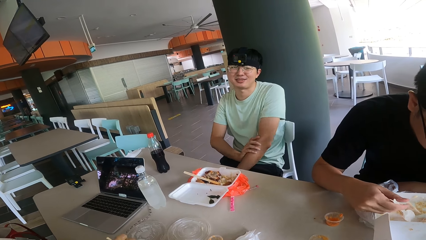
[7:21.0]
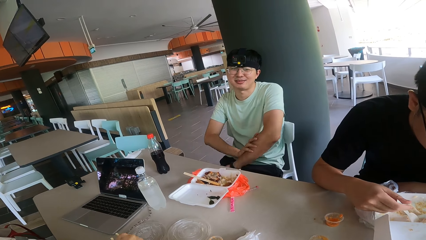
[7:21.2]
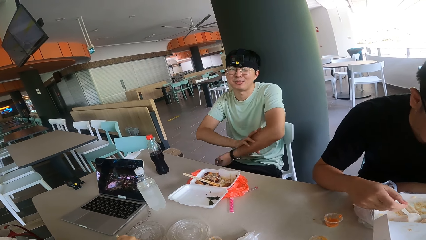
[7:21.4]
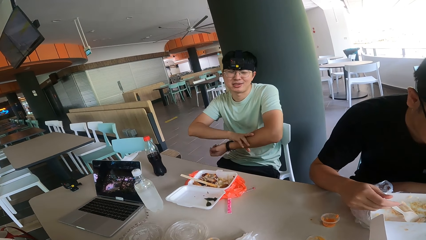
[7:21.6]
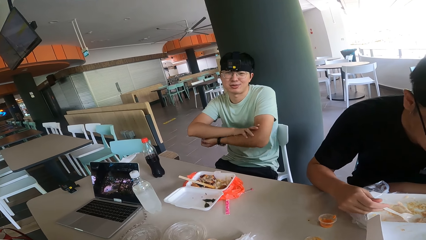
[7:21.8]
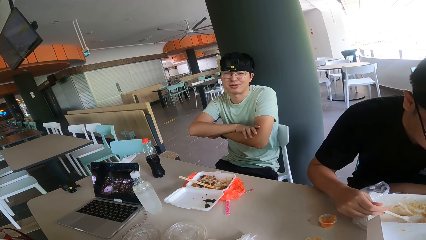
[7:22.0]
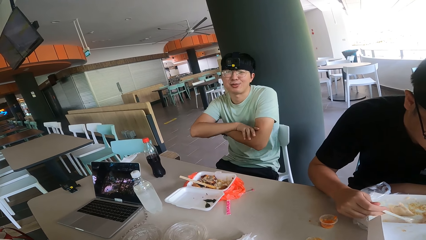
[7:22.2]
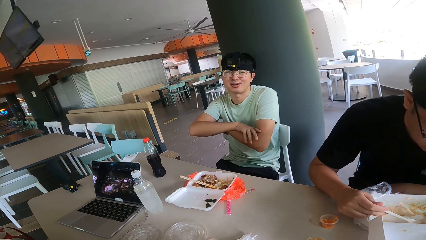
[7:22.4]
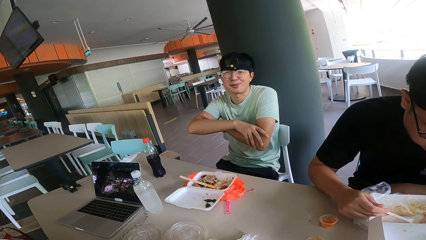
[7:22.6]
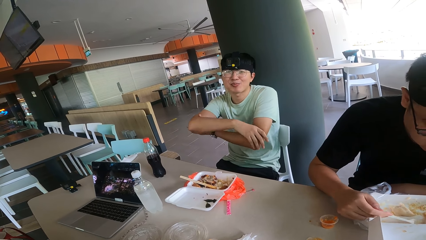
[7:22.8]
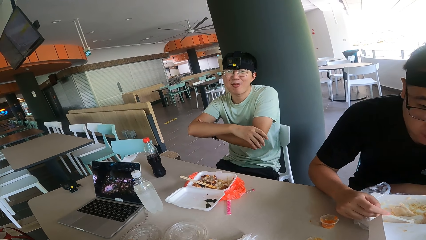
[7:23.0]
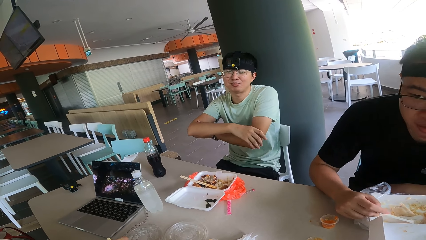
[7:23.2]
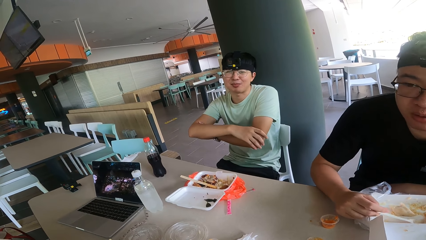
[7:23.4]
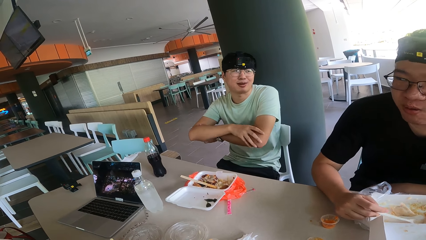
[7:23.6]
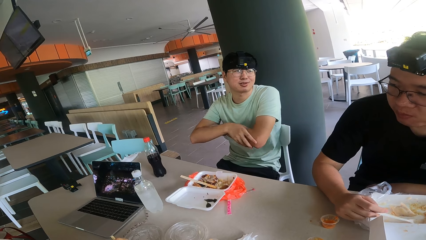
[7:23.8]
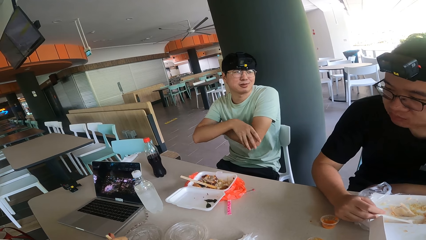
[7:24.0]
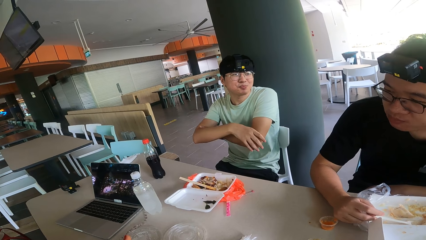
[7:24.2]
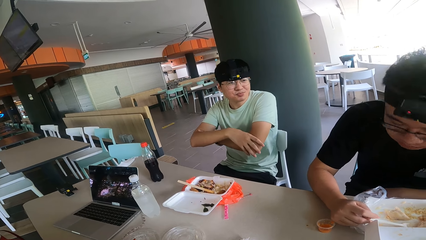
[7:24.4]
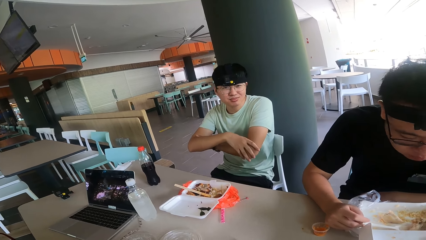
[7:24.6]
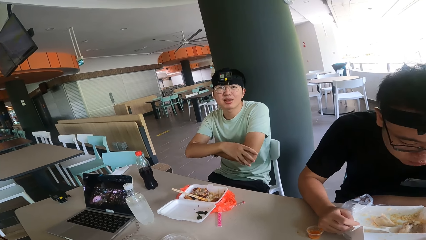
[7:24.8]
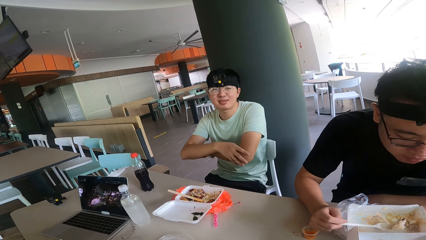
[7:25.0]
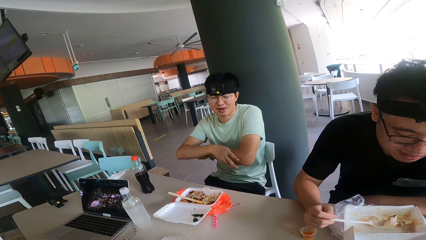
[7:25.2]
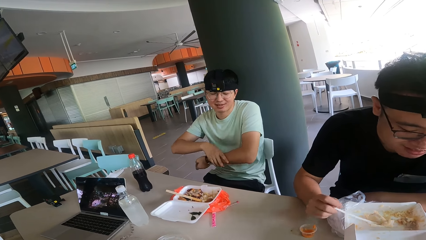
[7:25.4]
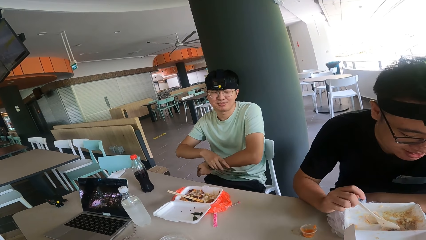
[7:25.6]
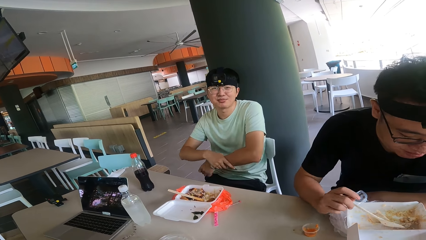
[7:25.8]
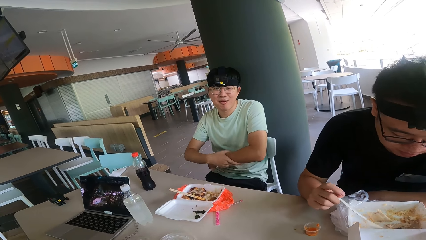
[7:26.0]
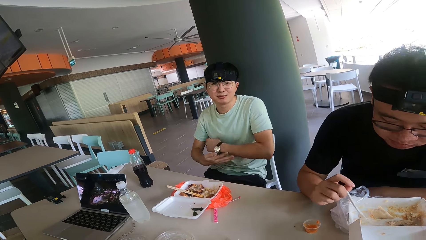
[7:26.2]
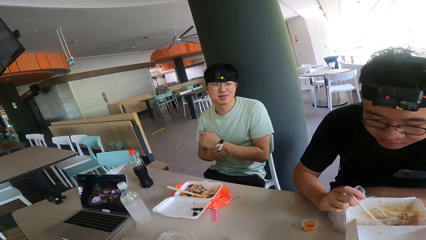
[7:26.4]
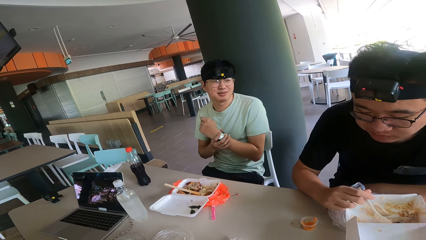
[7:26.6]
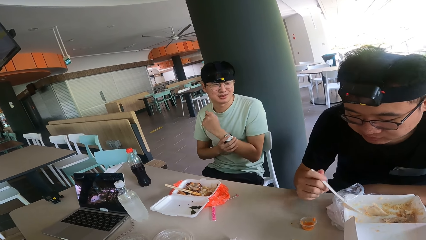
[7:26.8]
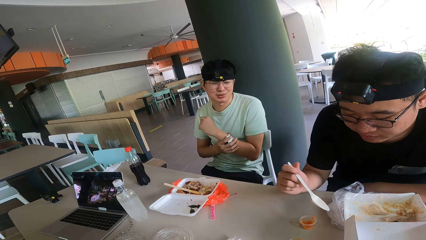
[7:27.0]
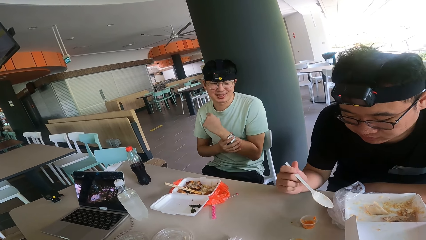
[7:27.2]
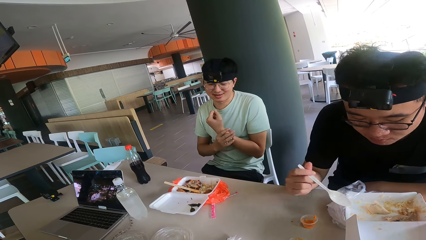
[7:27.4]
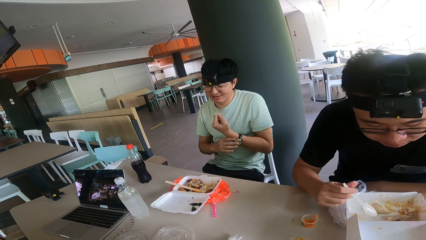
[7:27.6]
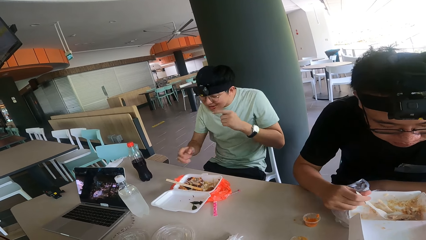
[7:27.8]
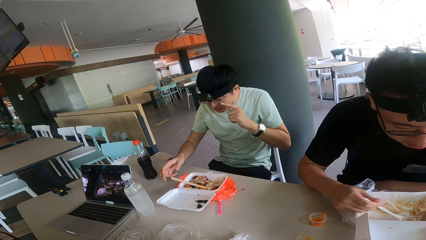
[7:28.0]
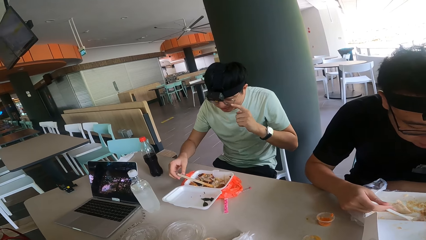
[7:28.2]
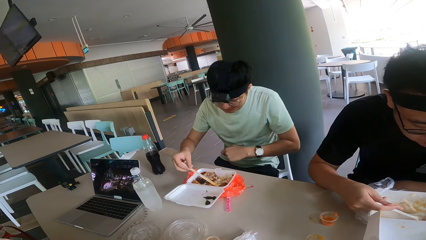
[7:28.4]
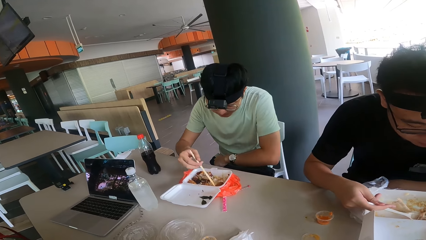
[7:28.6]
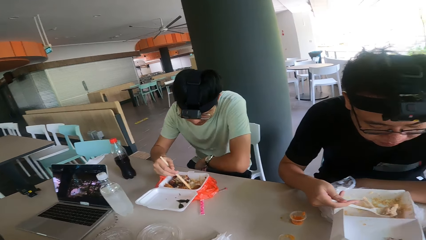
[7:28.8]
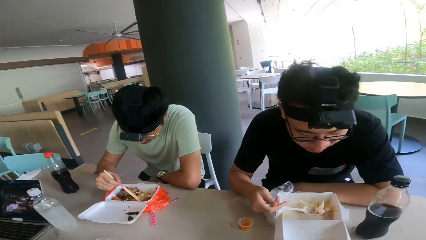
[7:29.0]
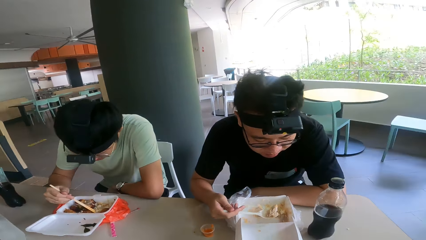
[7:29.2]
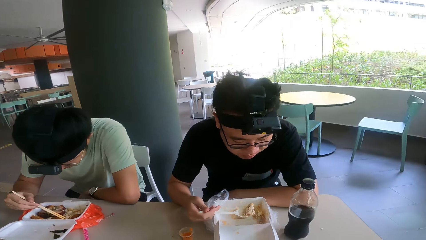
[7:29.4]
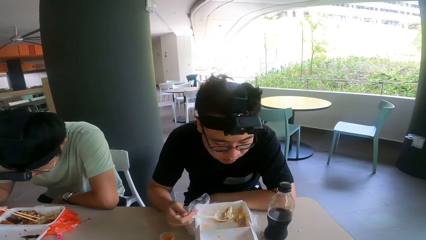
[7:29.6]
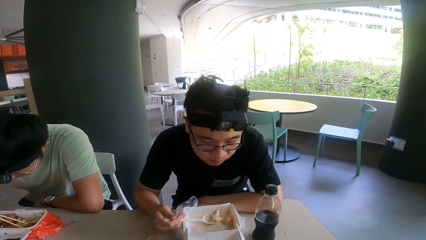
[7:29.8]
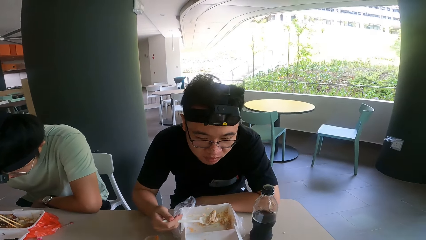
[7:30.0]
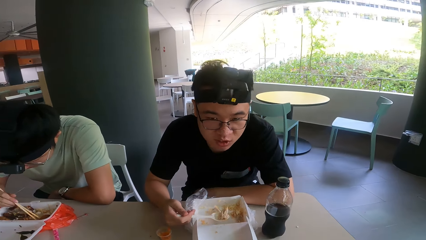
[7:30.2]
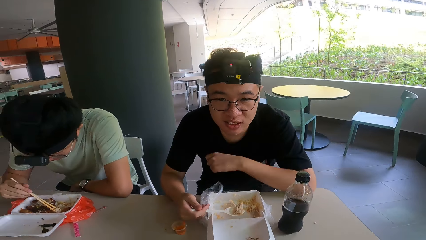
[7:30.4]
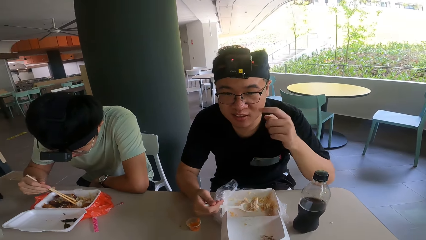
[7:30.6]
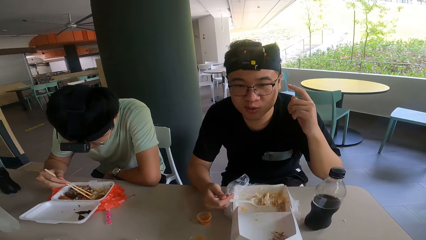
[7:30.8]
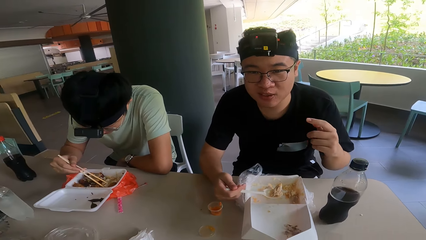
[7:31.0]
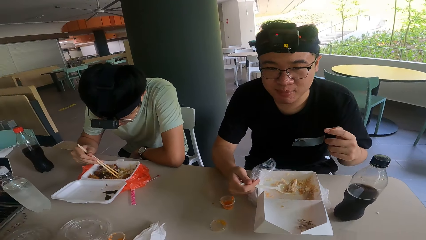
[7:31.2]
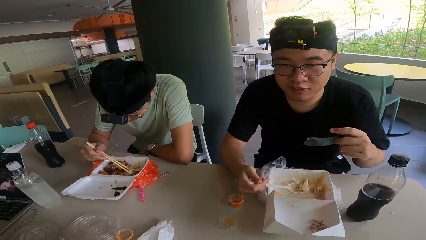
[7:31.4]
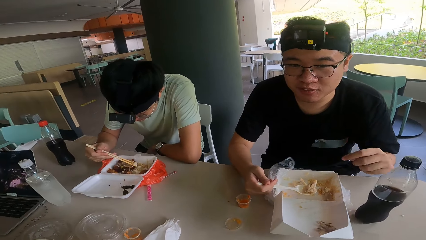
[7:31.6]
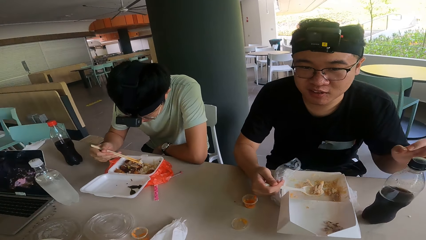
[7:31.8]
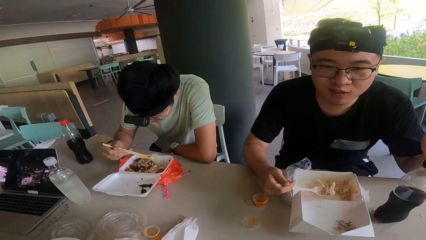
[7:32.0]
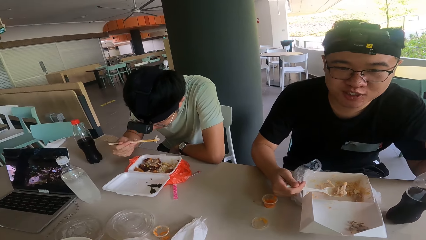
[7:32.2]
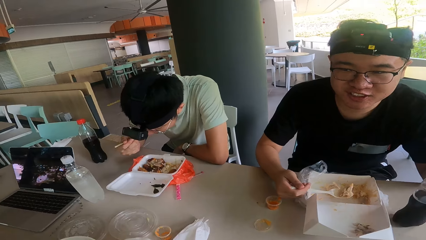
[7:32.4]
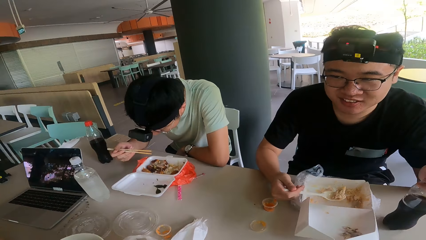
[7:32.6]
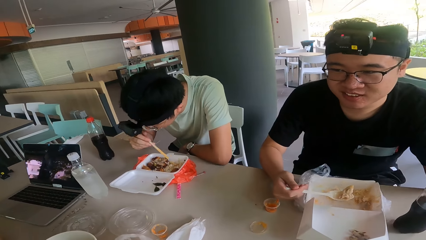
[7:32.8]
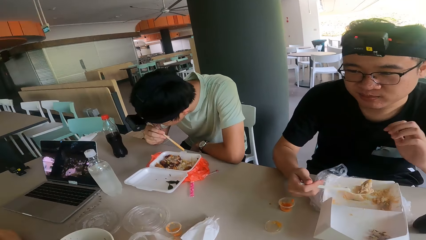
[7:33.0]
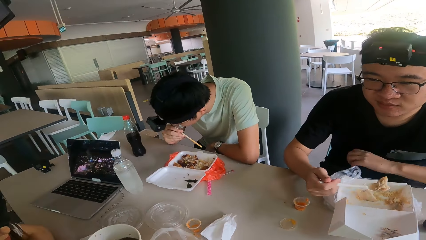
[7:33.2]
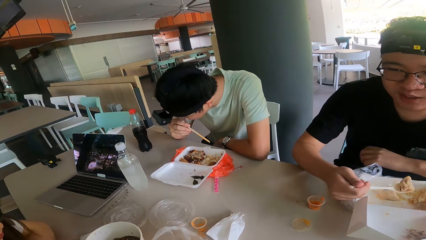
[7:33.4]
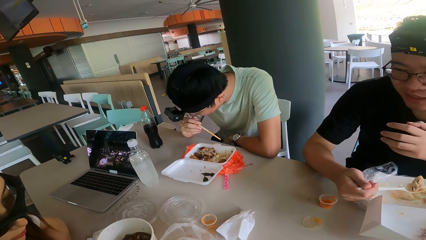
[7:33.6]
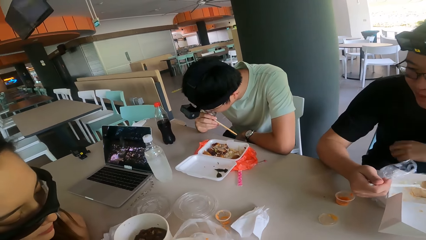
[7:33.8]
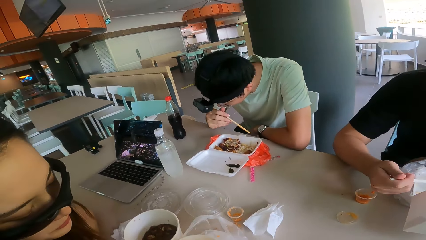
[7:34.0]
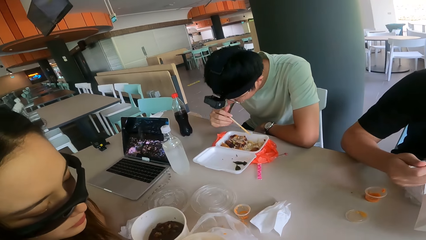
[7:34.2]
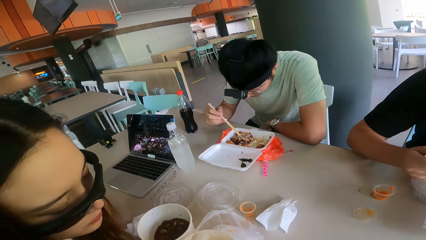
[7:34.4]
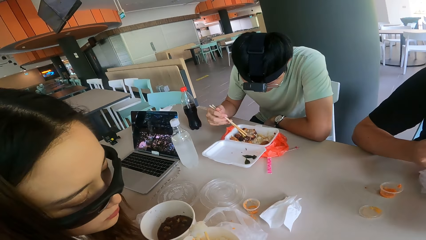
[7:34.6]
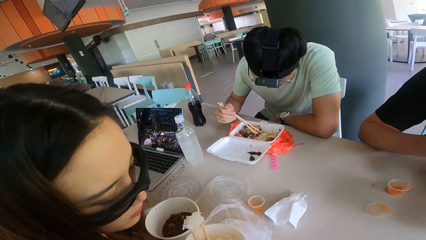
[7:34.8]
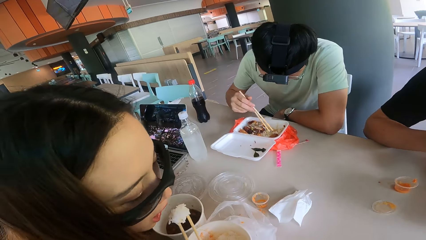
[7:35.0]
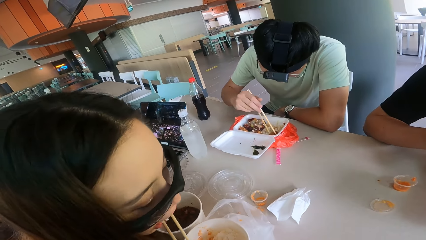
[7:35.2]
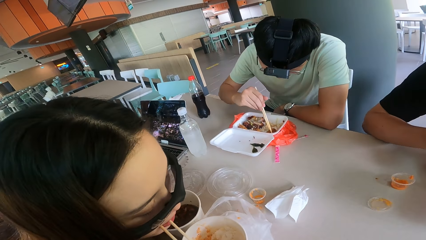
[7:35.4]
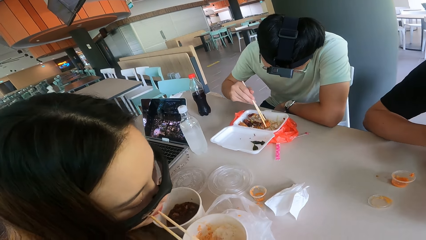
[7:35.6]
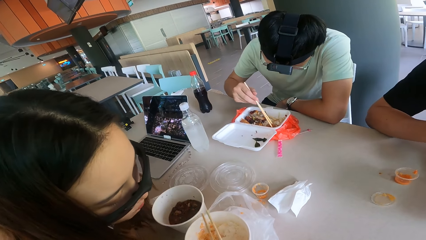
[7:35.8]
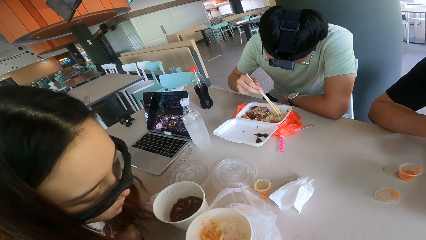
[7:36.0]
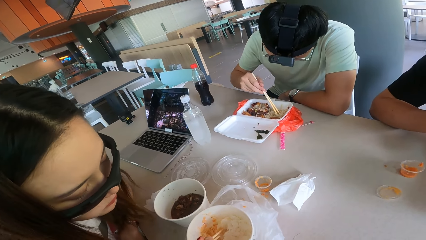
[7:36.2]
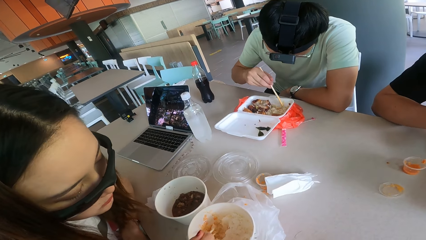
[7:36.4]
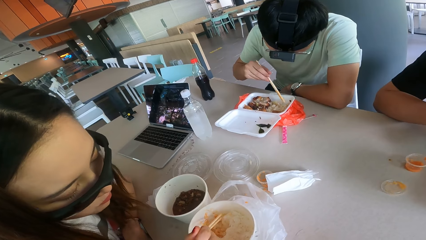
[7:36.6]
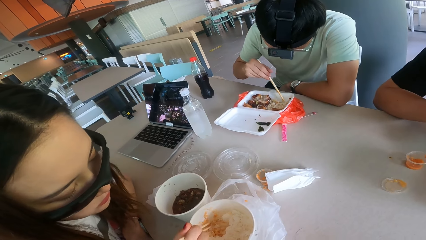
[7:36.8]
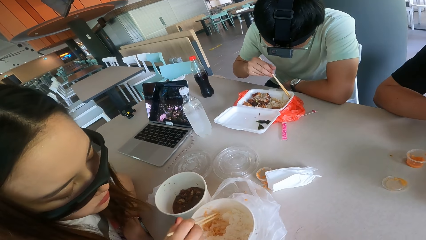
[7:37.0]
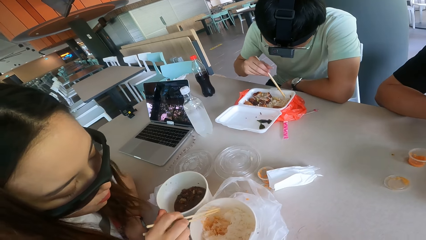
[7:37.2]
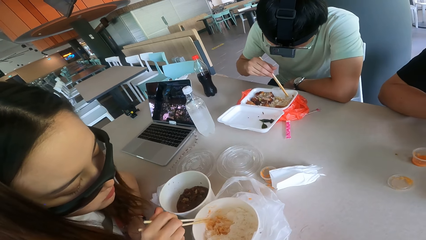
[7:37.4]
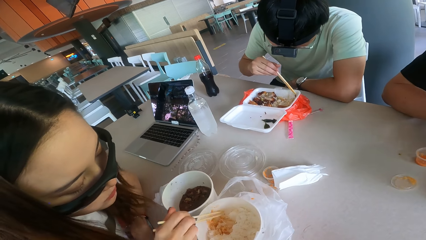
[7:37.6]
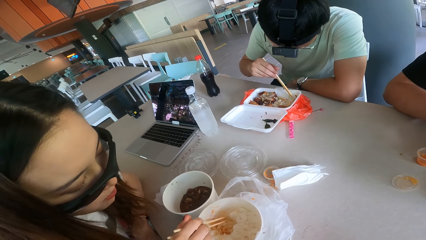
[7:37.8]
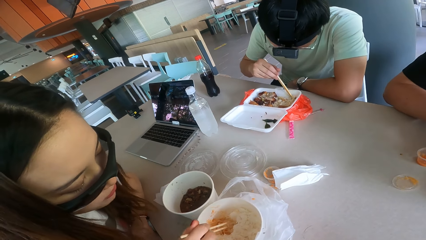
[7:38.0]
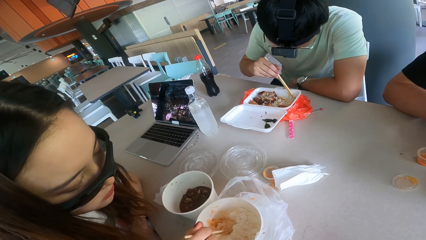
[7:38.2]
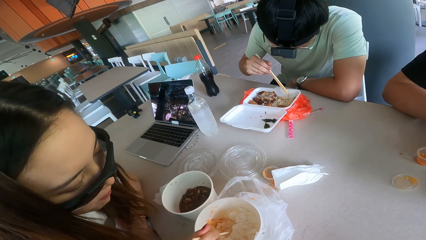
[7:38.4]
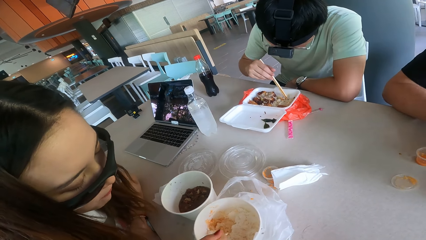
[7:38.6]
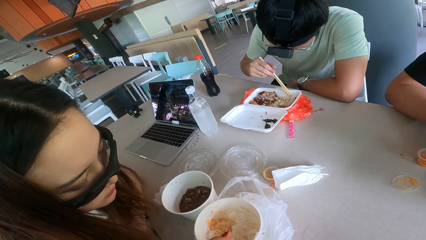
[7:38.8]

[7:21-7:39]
A man does gestures. The camera wearer responds to a second man. A third man moves his head. A fourth man talks to the colleagues. The second man converses with the fourth man. The camera wearer looks at the fourth man and looks around. The fourth man talks to the camera wearer and shows the camera wearer his hand. The third man moves his hands. A woman responds to the fourth man. The camera wearer looks at the woman. The first man scoops food.
